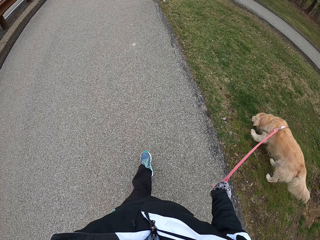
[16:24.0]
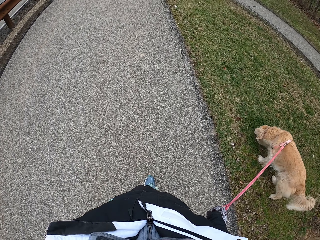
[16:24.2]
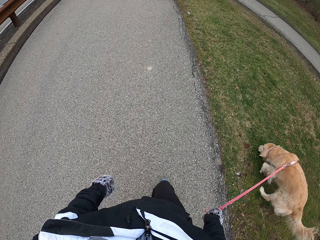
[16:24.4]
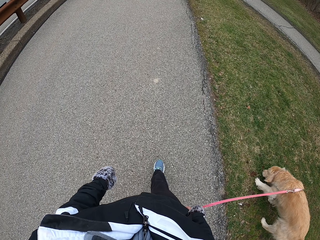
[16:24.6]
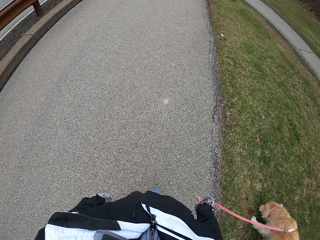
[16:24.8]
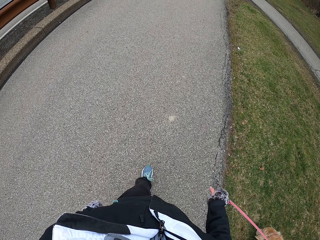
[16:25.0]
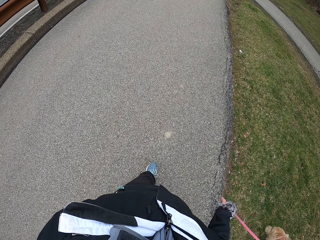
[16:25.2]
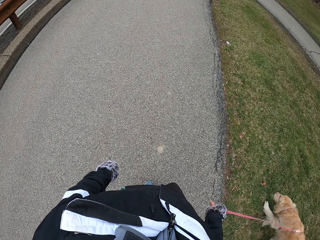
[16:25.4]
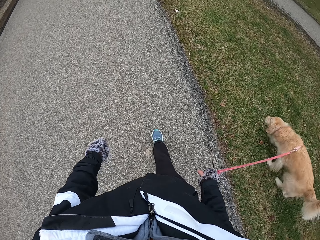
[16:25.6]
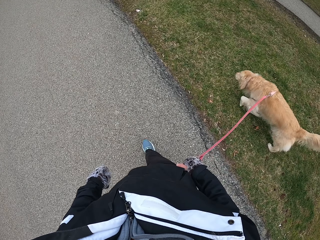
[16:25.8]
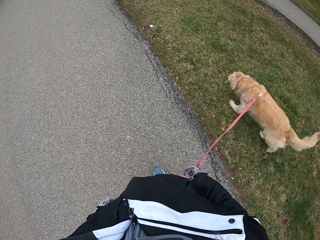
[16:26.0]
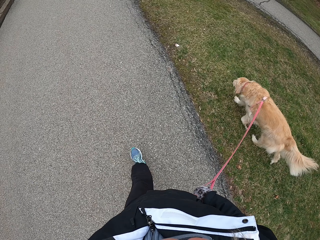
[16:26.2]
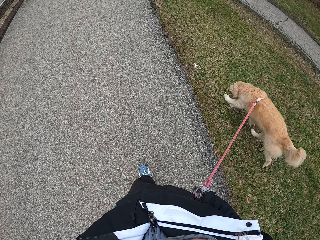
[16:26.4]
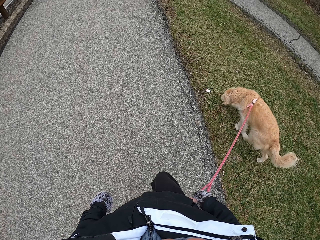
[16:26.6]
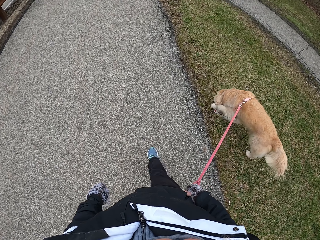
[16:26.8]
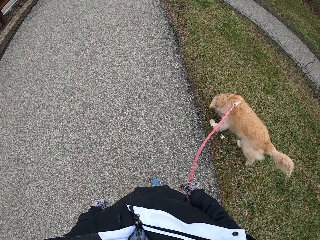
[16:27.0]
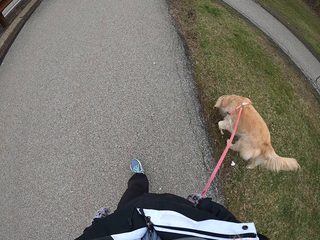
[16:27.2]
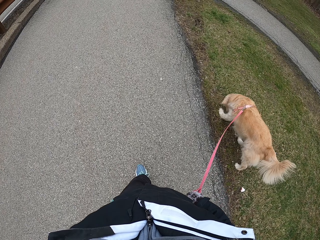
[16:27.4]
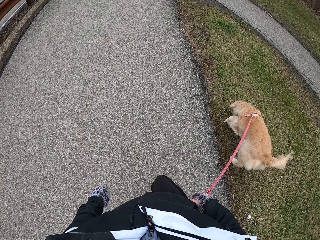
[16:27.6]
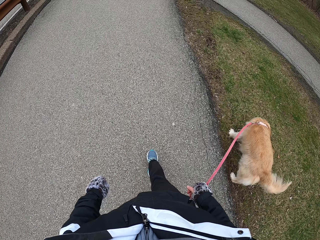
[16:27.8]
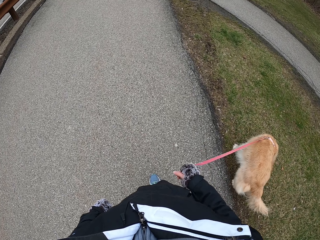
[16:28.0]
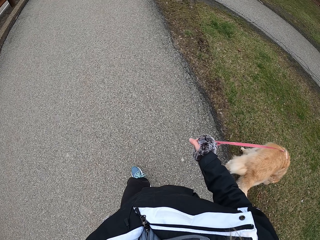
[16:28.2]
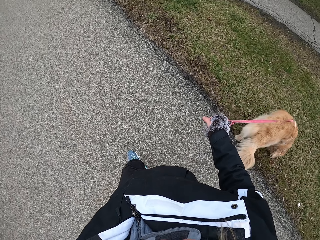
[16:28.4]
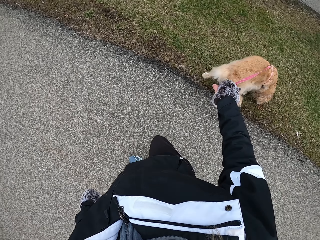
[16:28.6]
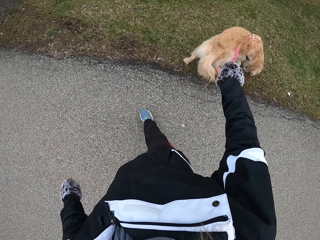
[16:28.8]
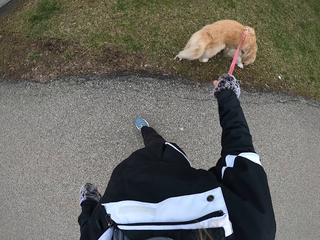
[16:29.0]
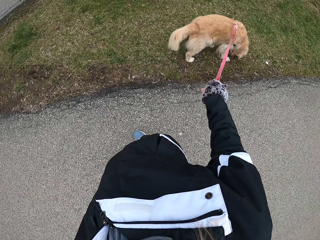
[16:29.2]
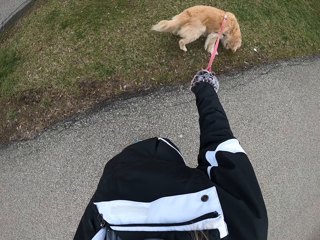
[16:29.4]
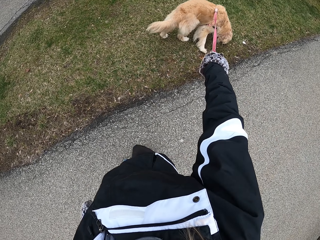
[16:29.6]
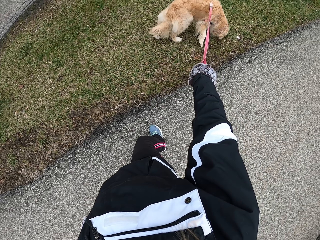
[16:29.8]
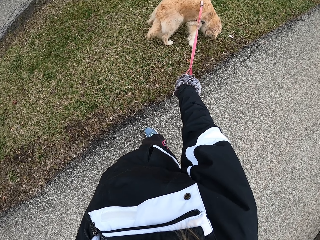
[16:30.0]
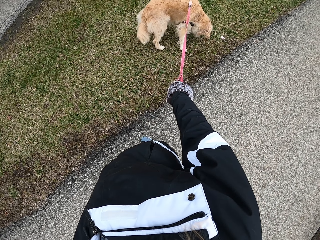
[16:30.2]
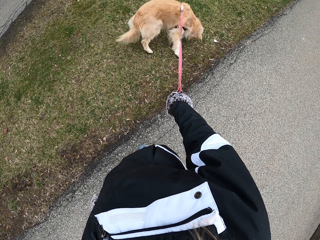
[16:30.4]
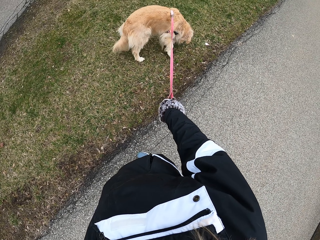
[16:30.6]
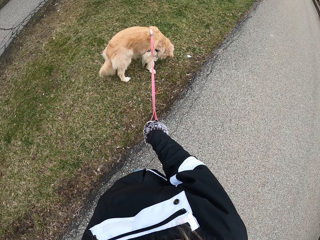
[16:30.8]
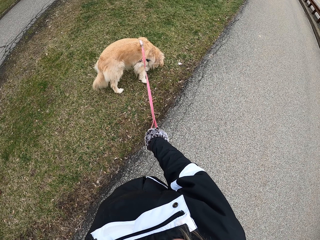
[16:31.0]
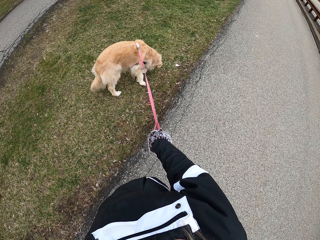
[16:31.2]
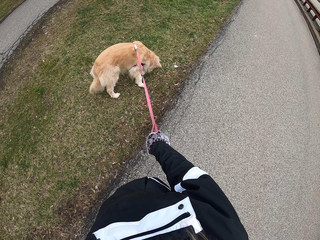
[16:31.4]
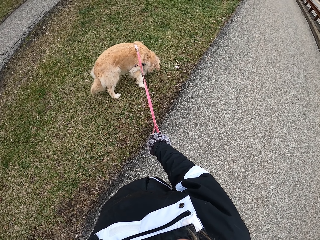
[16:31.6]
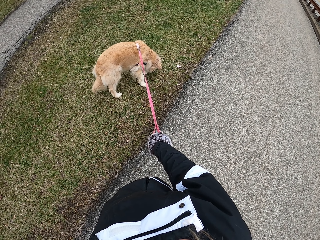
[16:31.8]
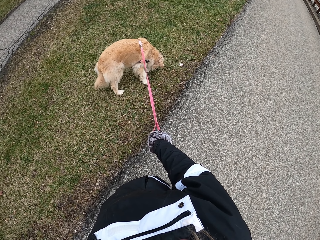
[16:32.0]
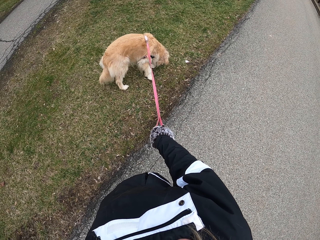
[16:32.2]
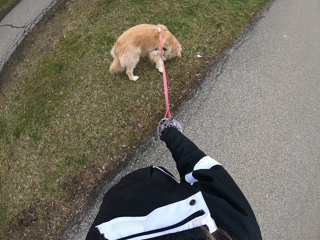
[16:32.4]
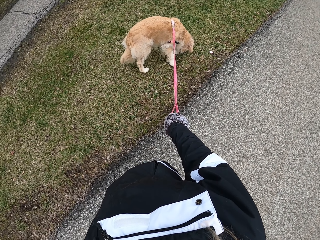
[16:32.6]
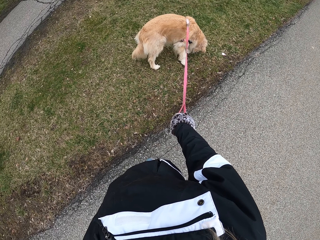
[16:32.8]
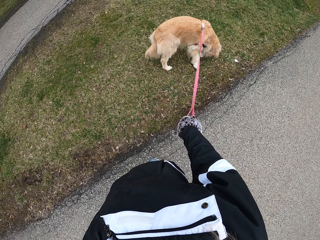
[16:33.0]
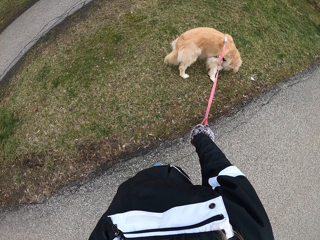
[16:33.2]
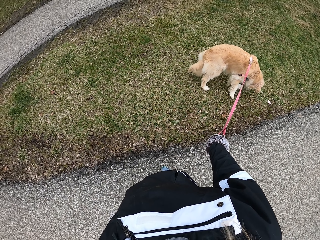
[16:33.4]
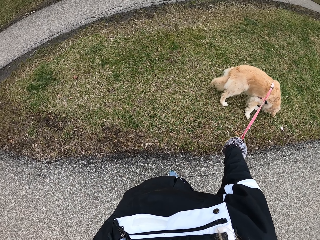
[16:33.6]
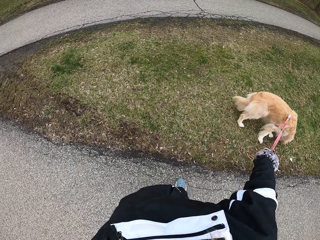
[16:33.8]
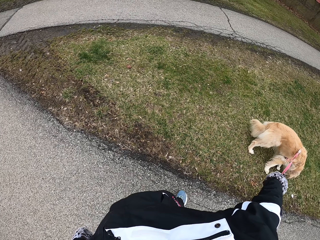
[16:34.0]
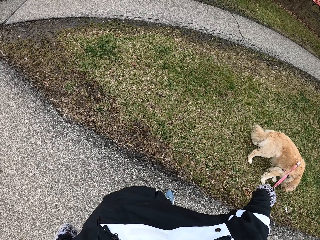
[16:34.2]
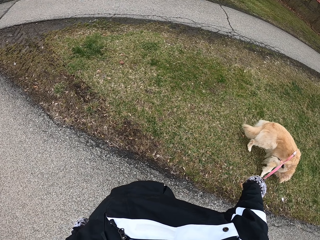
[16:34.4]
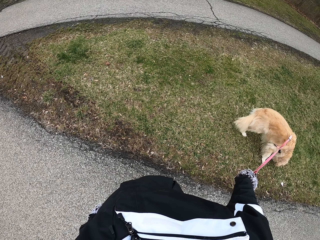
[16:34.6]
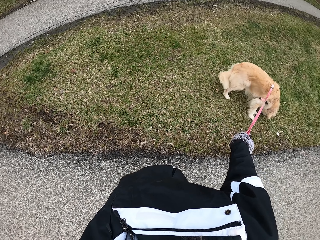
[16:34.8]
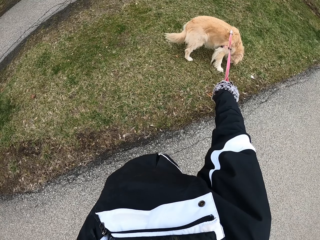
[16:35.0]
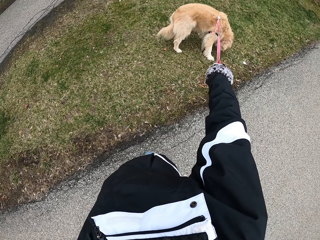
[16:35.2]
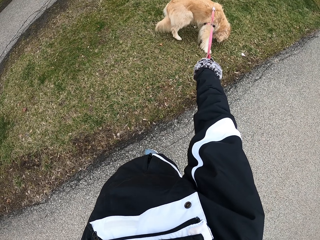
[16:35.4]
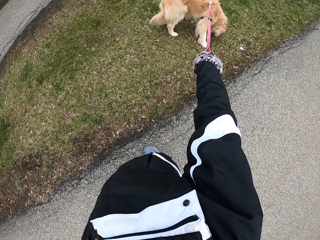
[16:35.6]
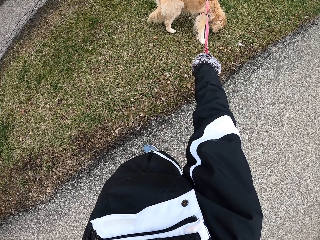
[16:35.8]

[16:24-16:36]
The camera wearer stops on the pathway. They look around.

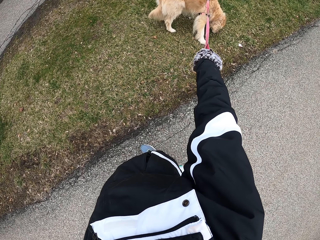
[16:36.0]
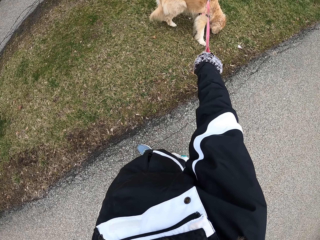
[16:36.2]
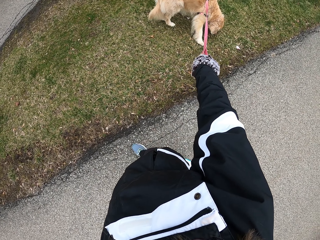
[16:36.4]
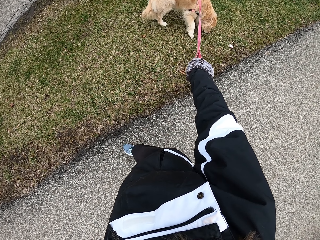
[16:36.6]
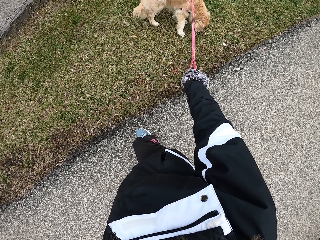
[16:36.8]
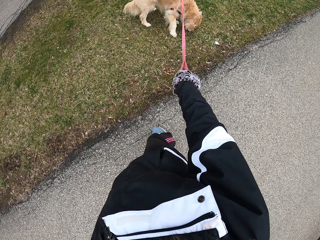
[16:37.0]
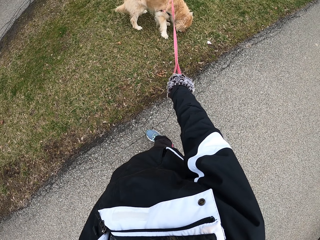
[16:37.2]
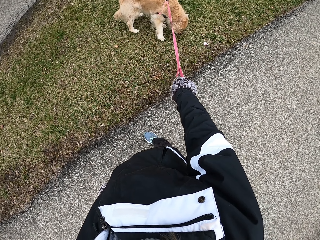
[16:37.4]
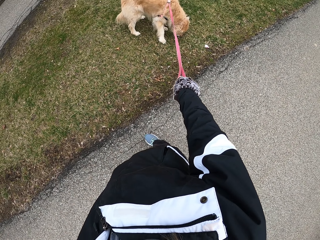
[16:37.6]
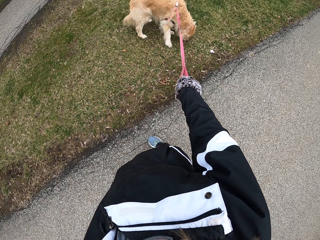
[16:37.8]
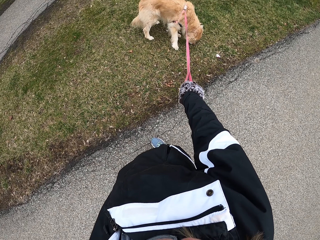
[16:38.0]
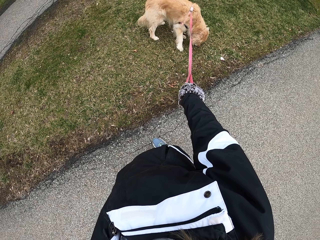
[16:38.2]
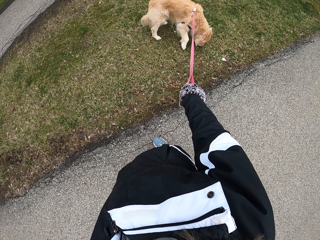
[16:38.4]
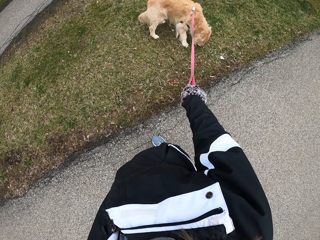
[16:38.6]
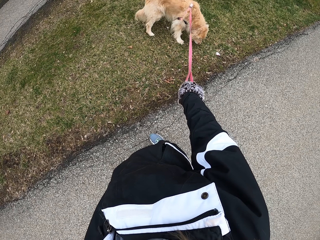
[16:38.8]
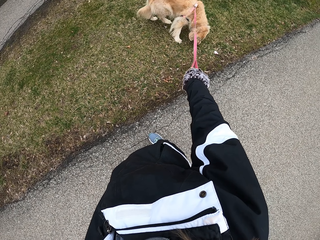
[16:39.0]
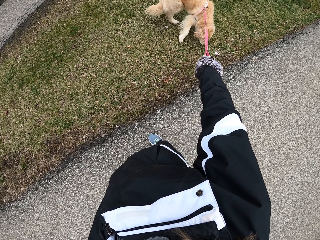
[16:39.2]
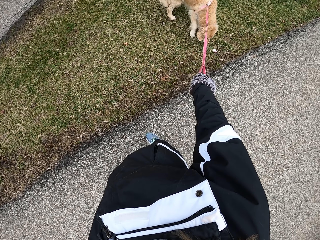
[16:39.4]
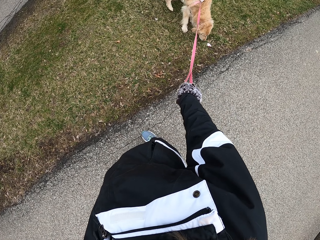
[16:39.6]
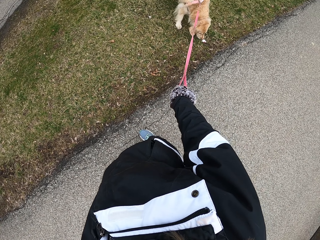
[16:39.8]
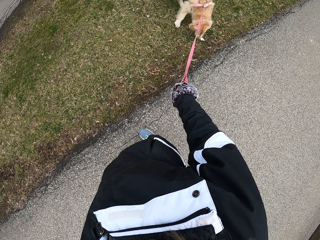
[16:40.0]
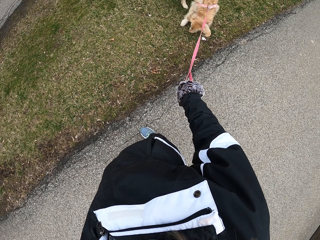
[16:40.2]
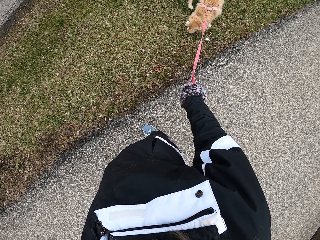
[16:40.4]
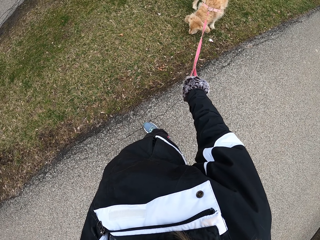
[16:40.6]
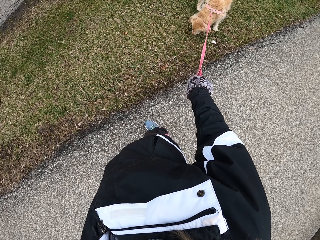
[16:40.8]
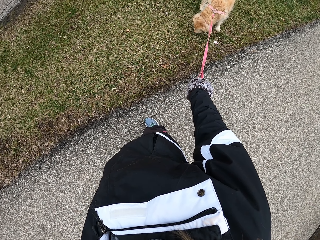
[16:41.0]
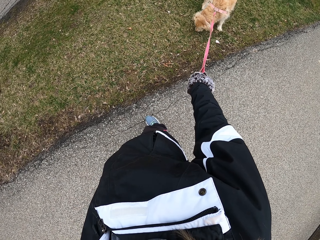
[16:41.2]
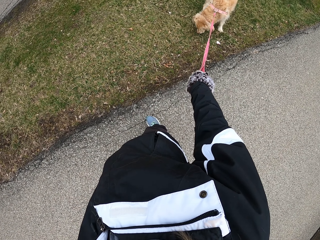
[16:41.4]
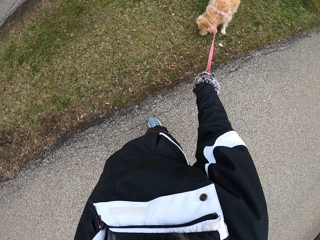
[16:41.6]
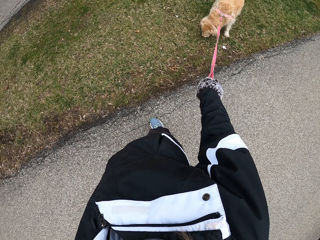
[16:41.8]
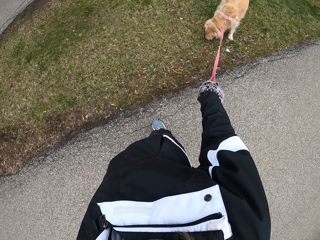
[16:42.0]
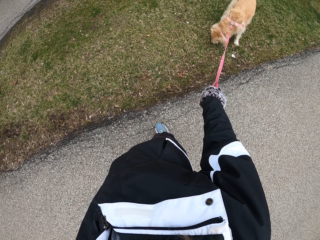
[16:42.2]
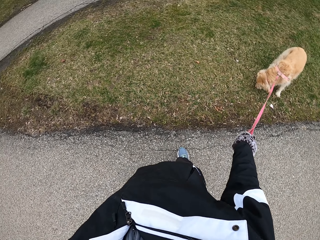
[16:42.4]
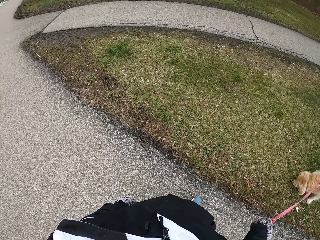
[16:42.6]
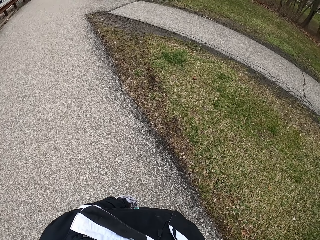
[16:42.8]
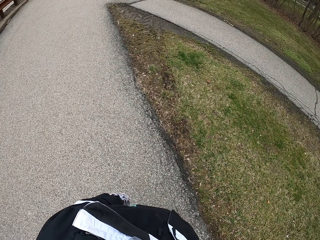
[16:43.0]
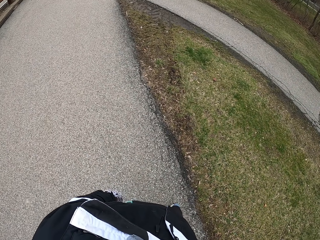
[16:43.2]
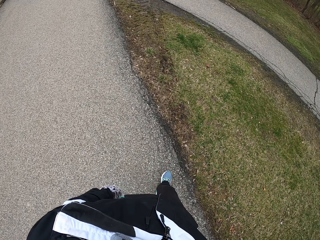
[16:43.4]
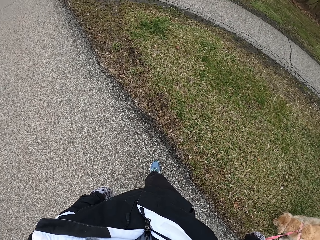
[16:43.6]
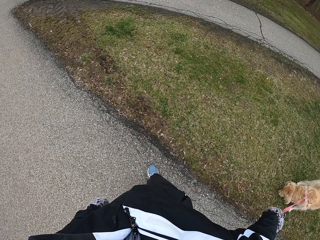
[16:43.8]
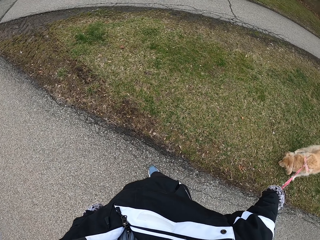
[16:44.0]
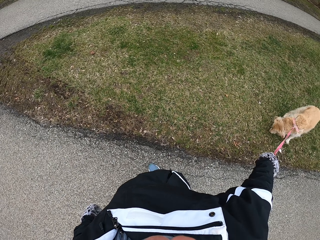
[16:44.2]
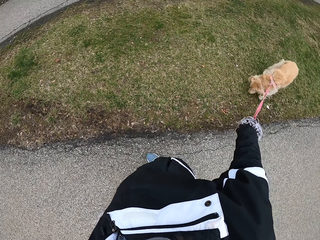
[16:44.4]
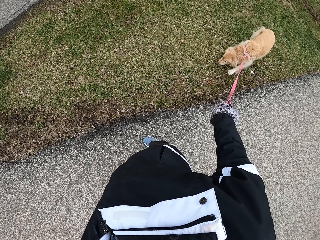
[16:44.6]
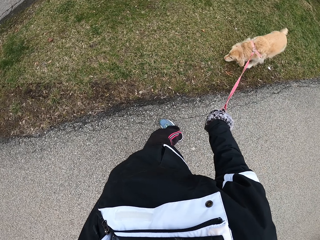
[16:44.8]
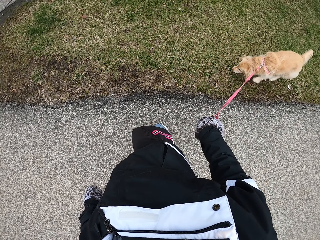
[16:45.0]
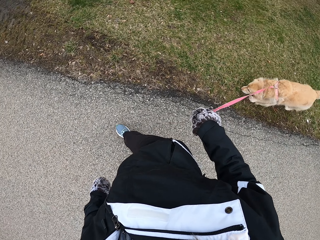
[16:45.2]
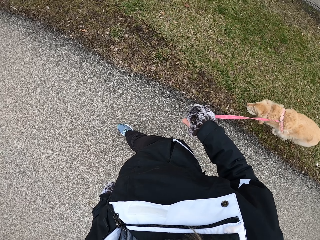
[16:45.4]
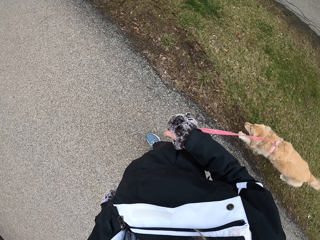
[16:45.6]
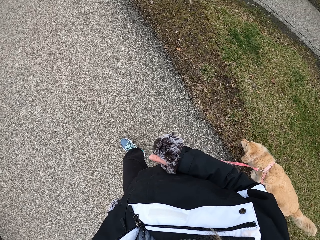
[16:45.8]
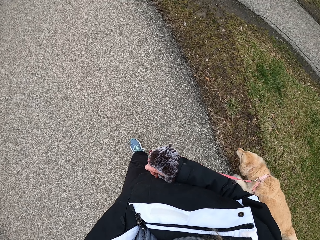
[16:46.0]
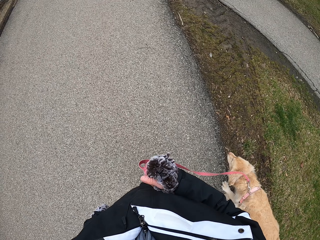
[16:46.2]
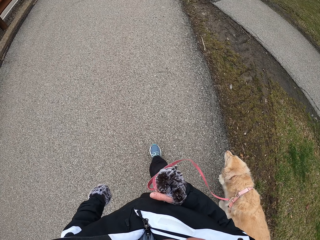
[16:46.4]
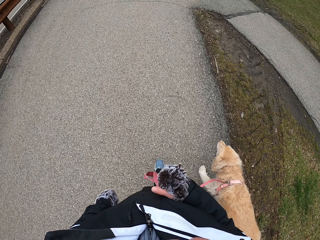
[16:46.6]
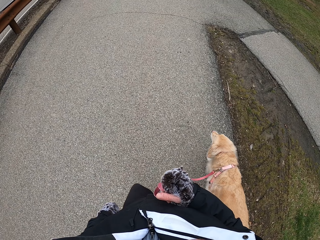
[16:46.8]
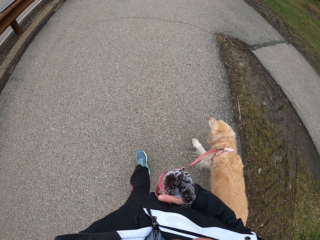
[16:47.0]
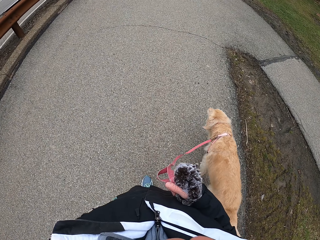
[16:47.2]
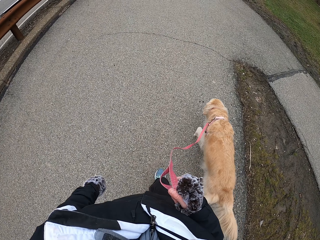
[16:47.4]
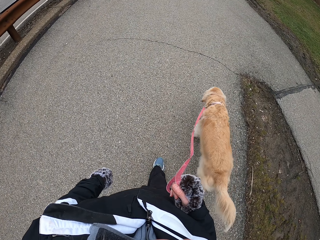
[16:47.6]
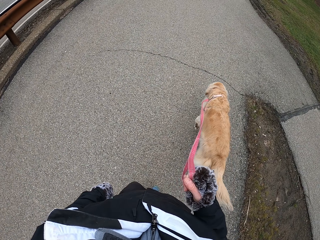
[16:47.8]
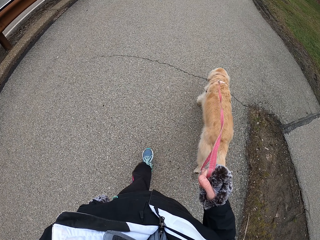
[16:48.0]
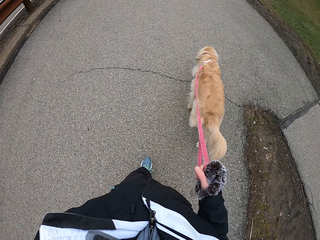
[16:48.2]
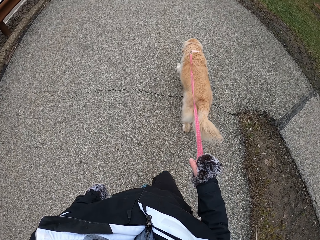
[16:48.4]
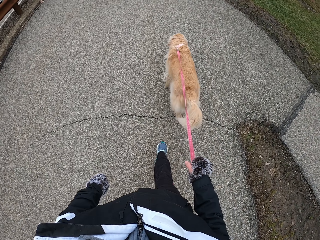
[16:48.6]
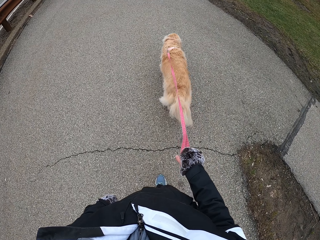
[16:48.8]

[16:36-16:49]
The camera wearer takes a step. He looks around. He walks with his dog on the pathway.
